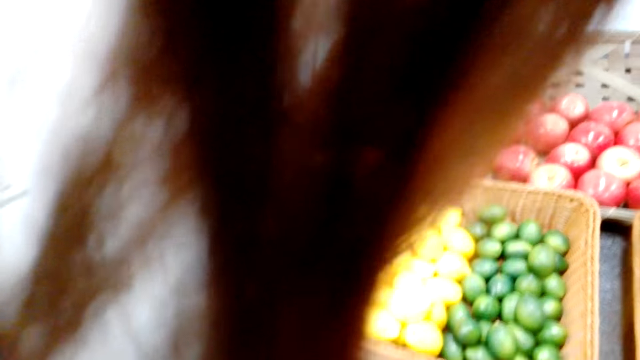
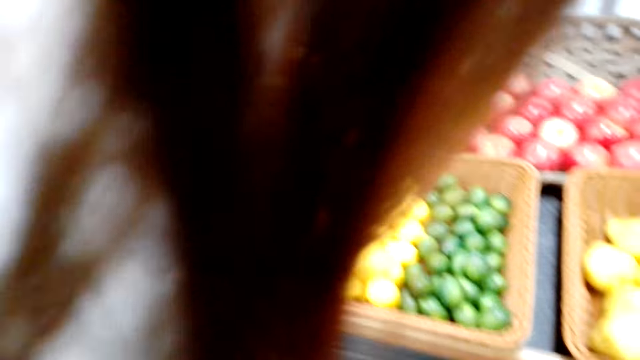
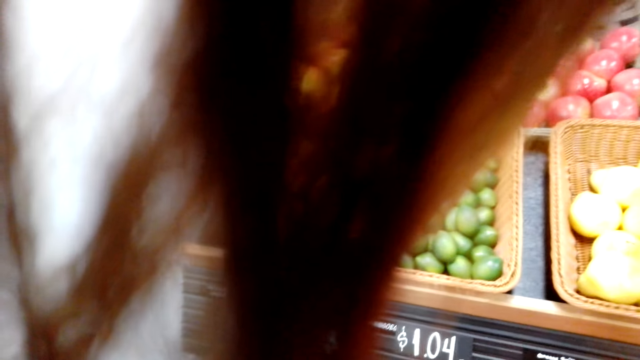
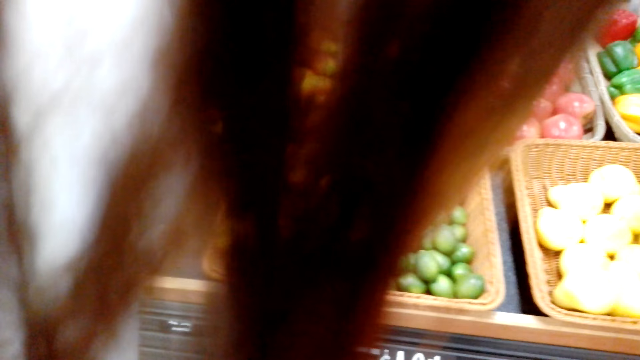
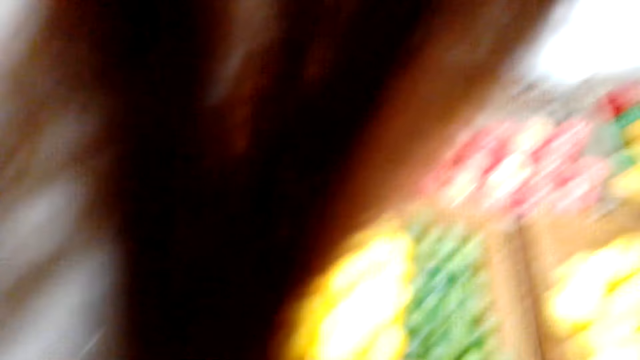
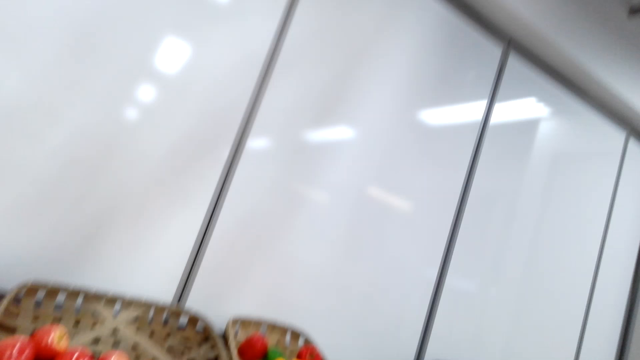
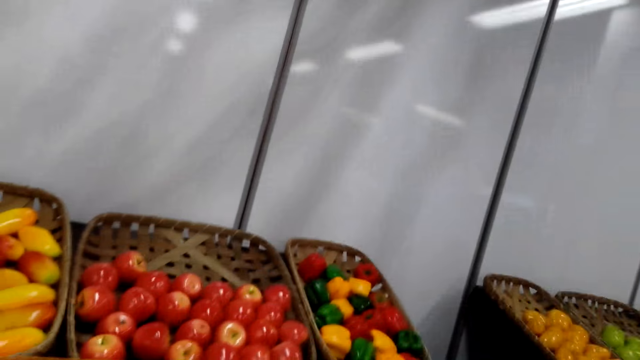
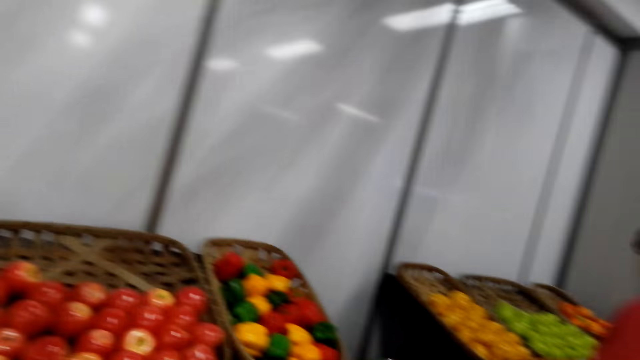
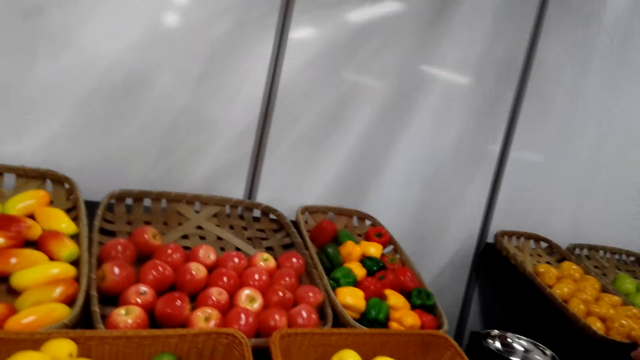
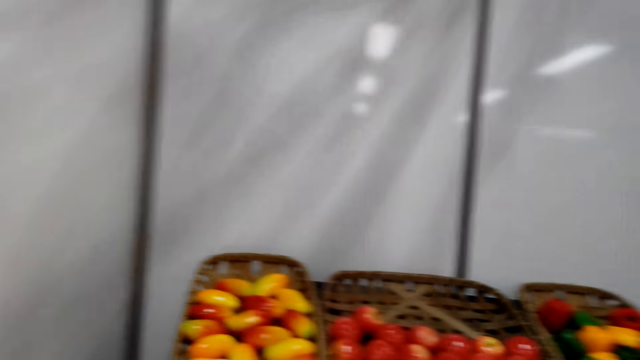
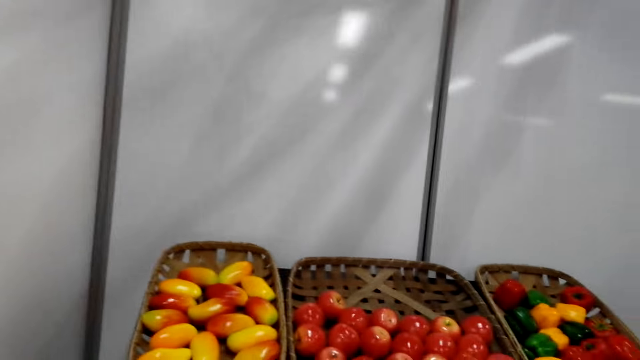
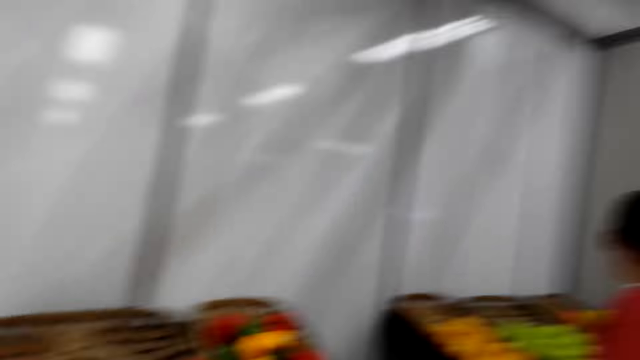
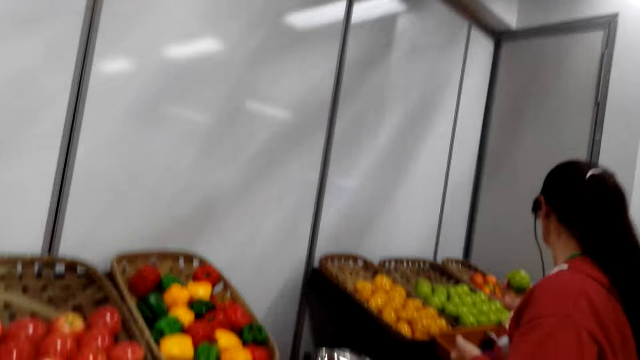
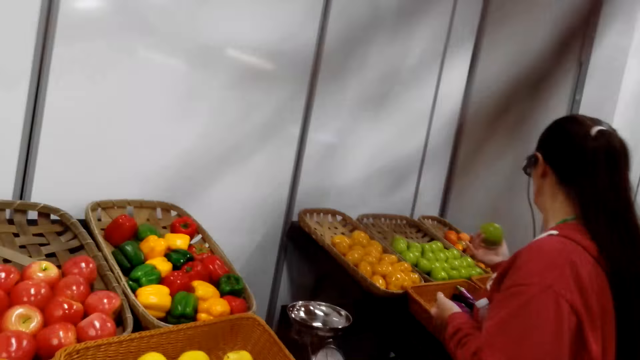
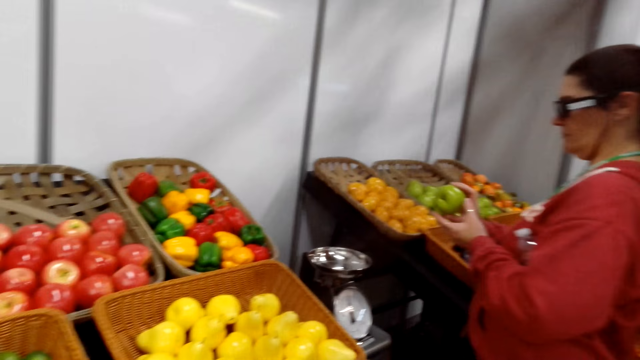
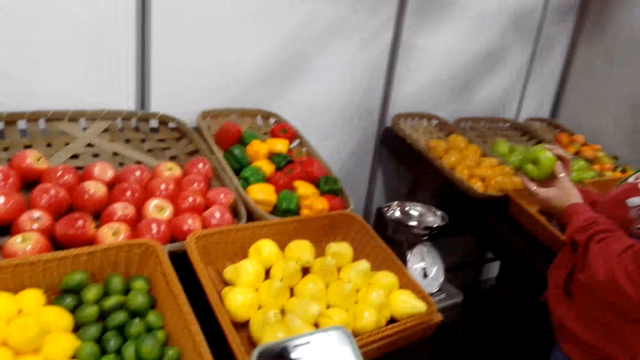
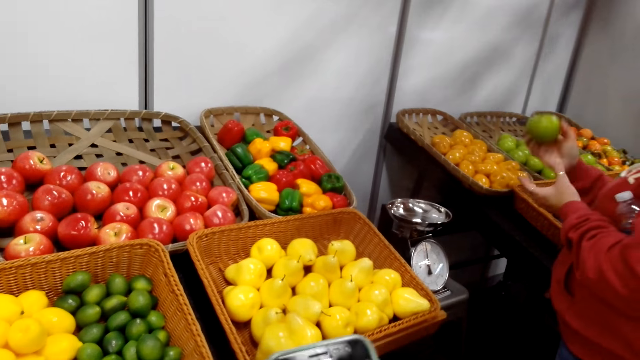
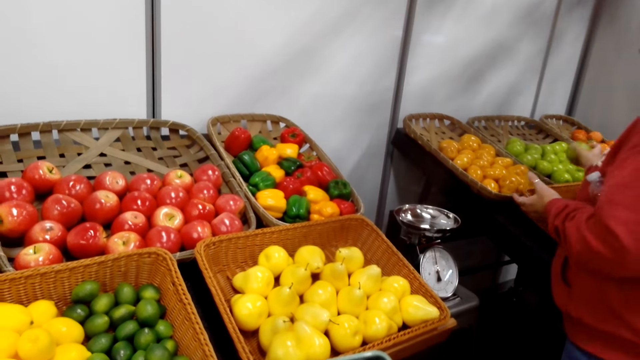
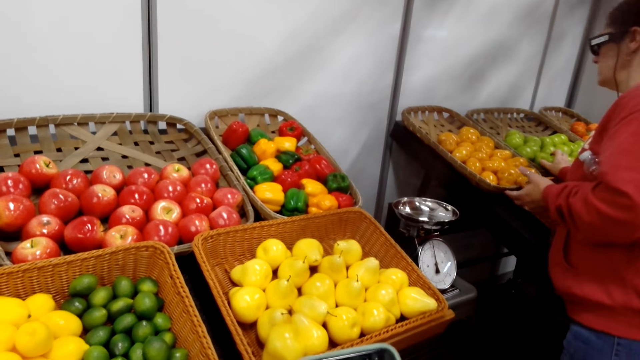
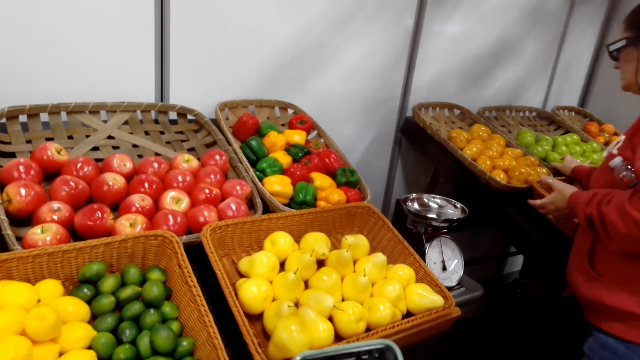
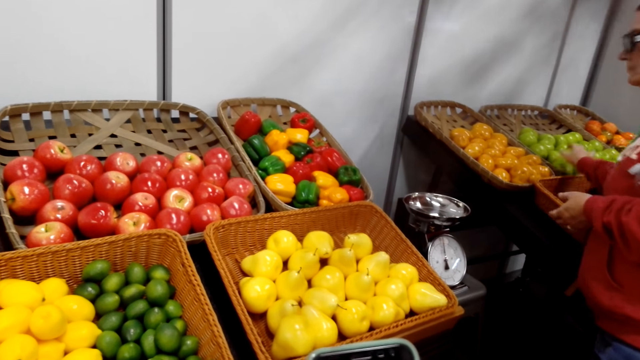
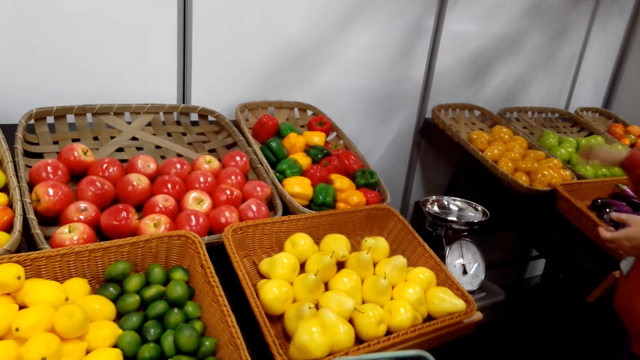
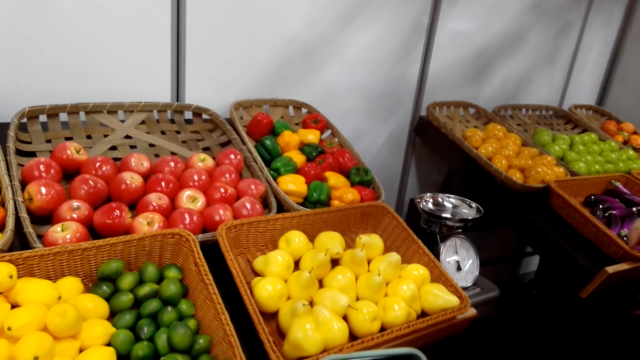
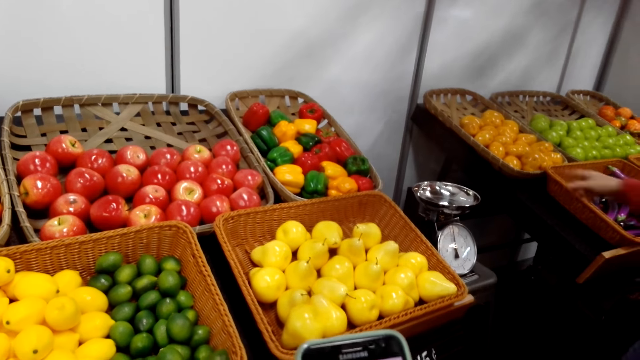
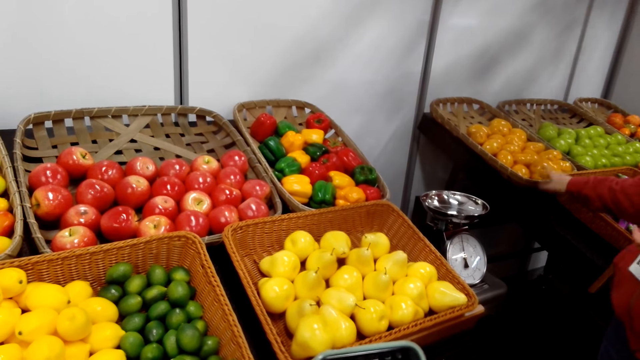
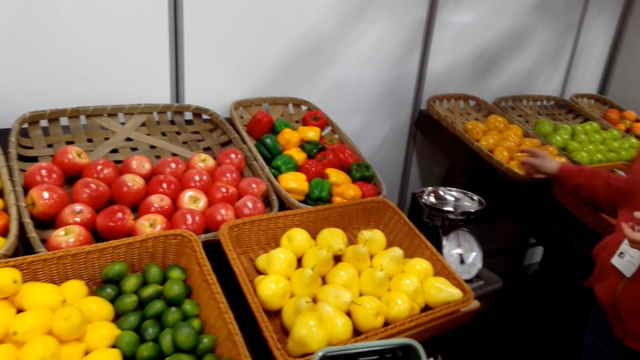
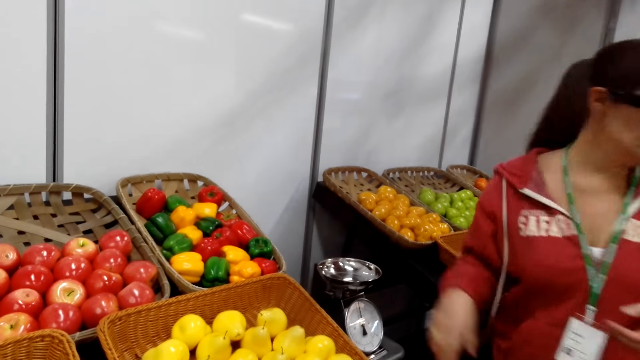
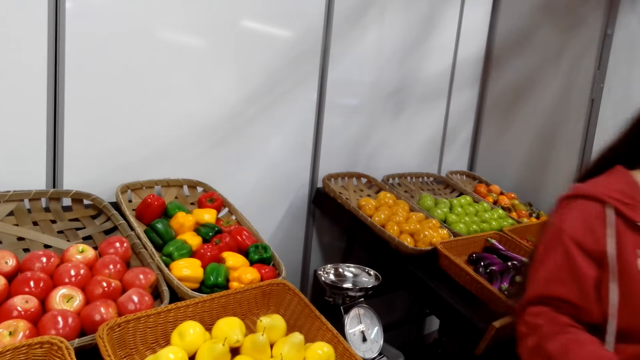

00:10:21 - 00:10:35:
The camera wearer picks a tomato from the tray. A man picks up an apple. The camera wearer returns the tomato in the tray. The man drops the apple in the basket. The camera wearer operates the phone. She touches the tray with her hand.

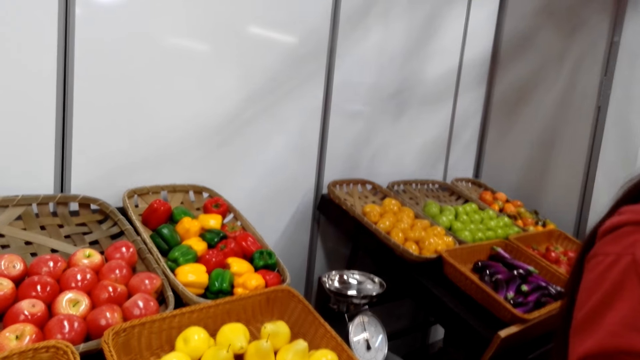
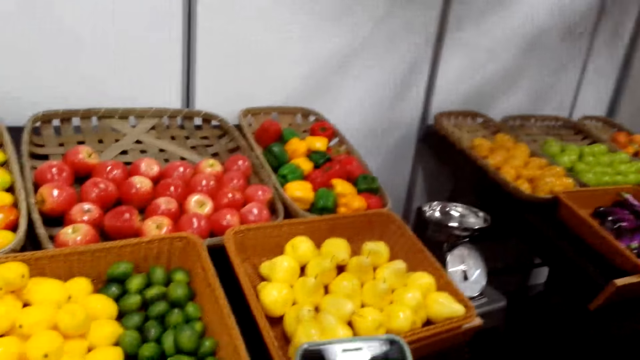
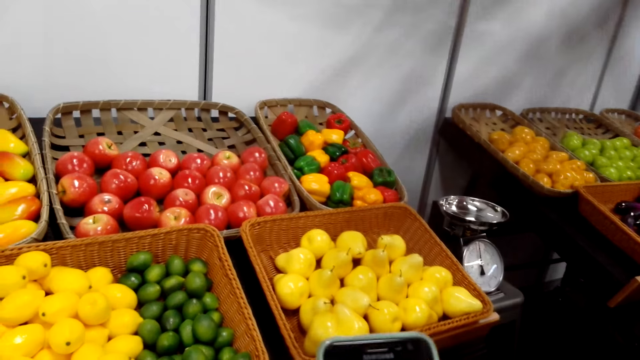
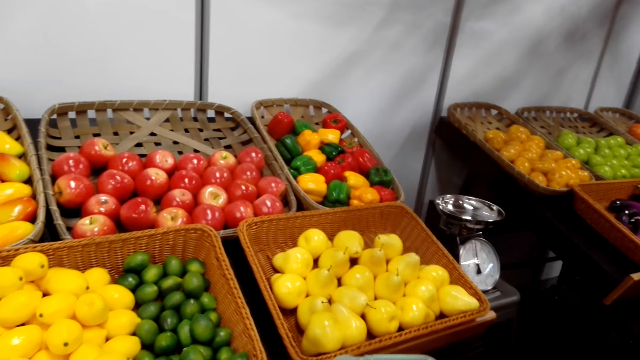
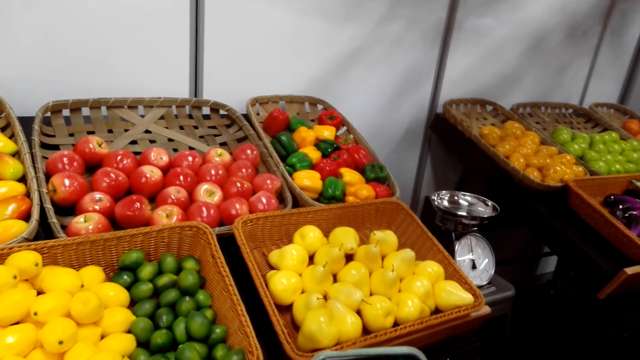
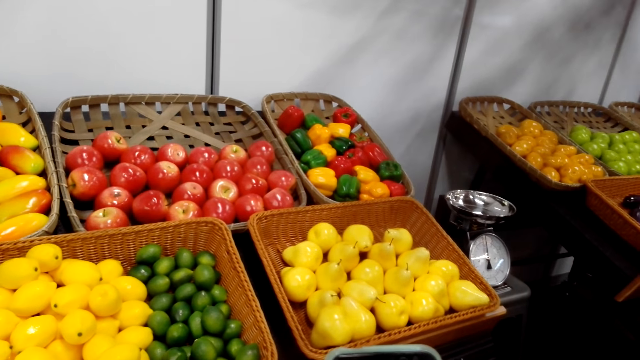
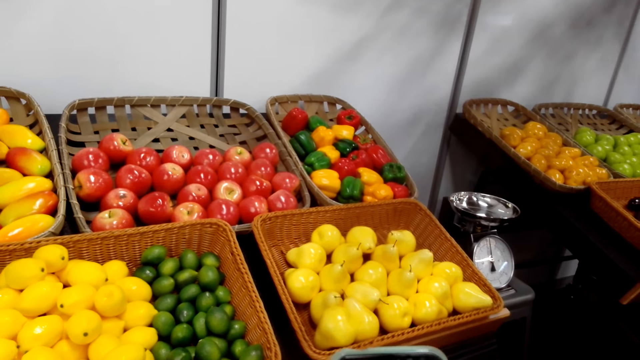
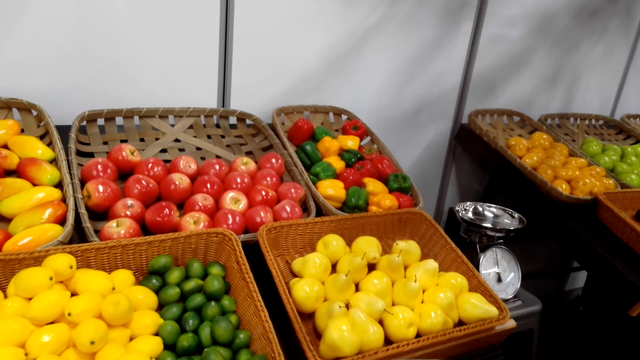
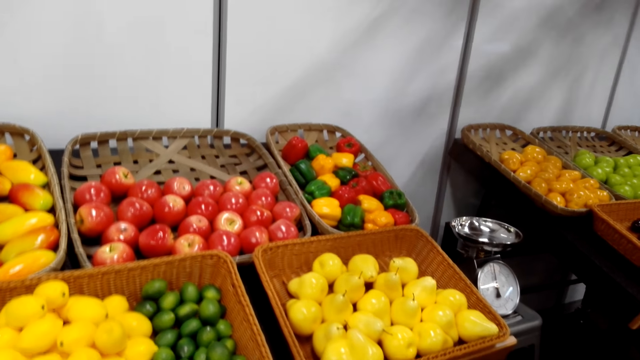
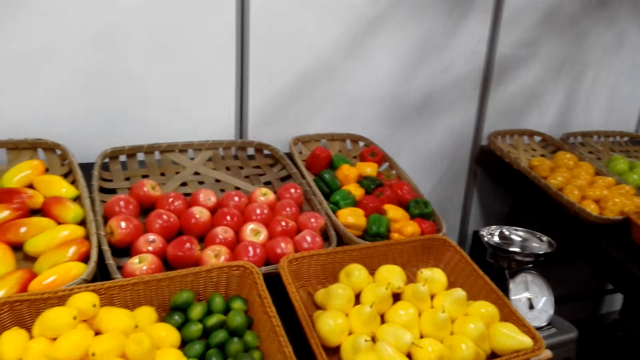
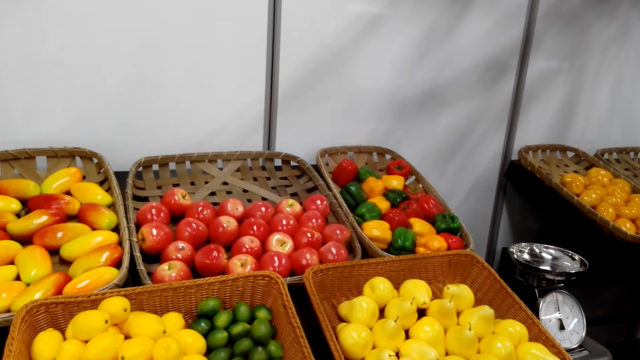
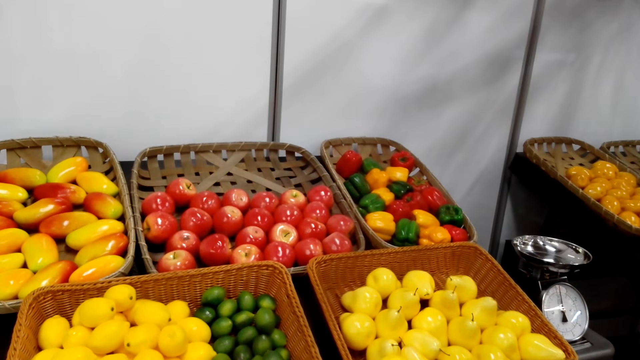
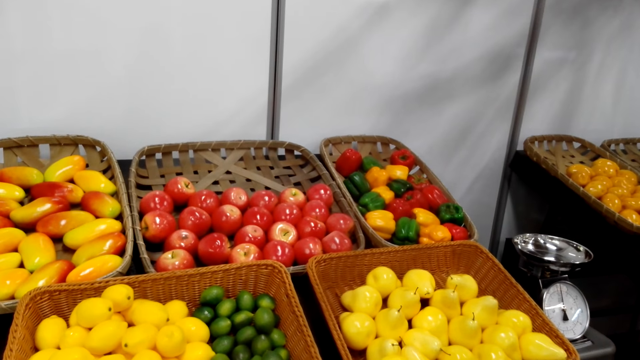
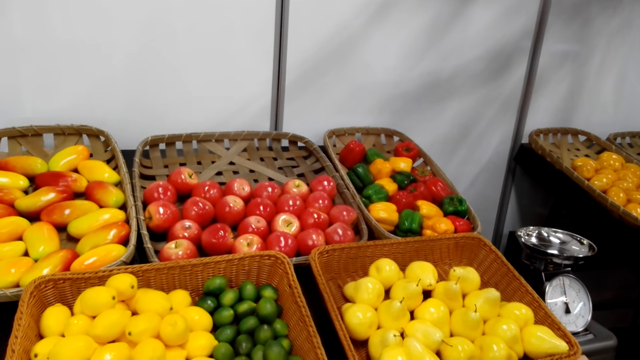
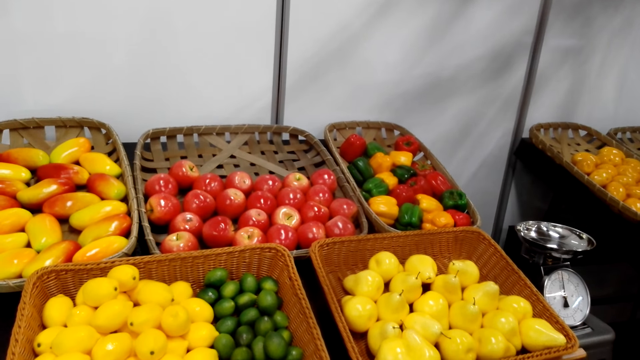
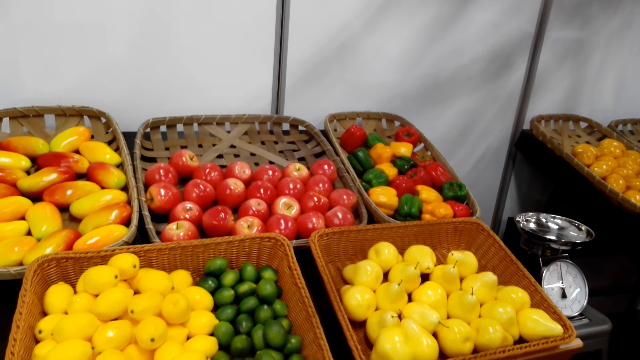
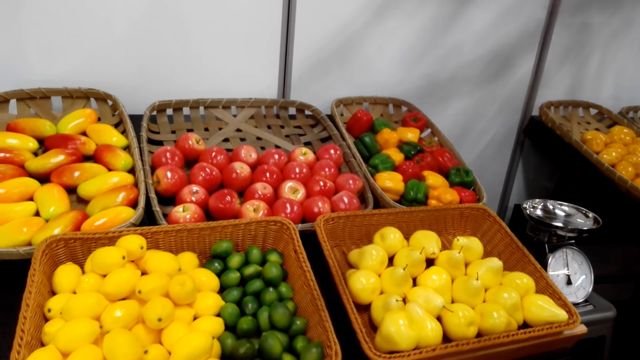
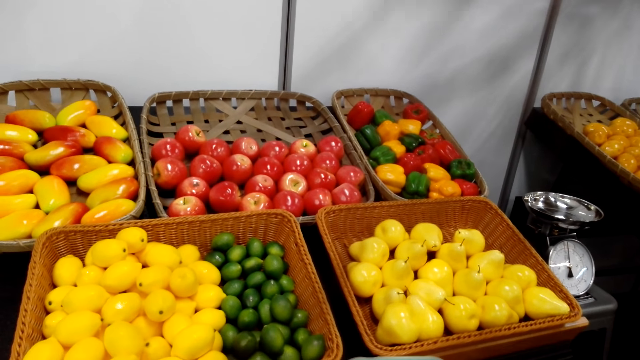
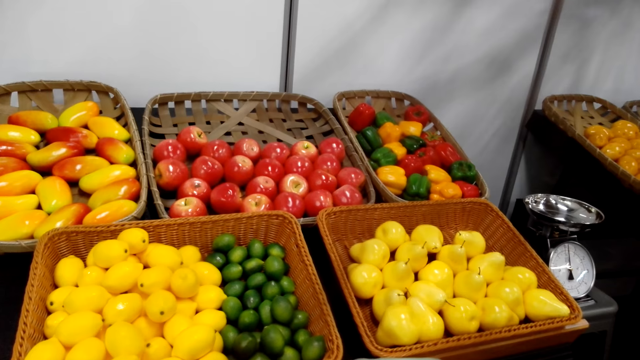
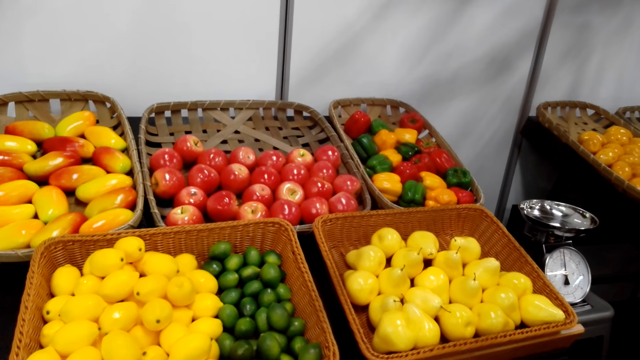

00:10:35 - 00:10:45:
A man looks around the room. The camera wearer and the man stop moving.
